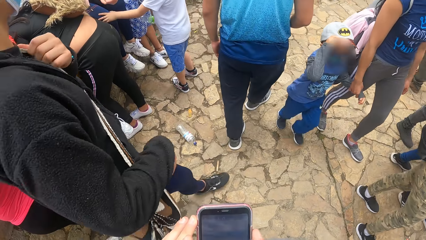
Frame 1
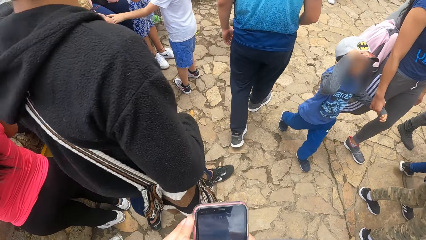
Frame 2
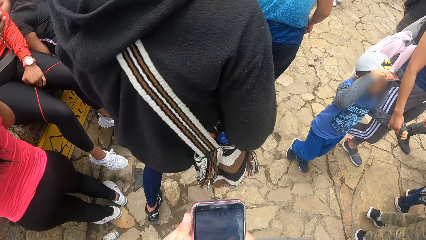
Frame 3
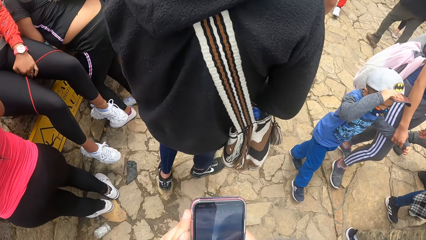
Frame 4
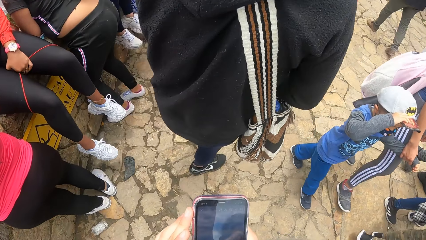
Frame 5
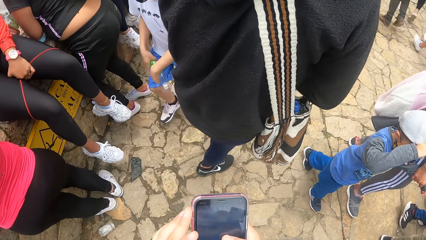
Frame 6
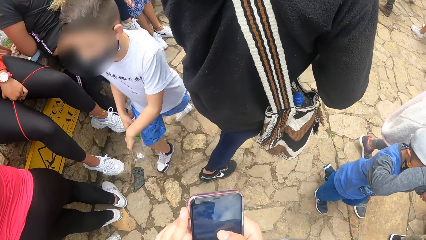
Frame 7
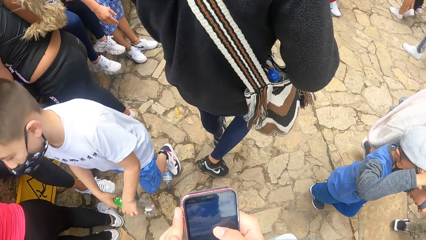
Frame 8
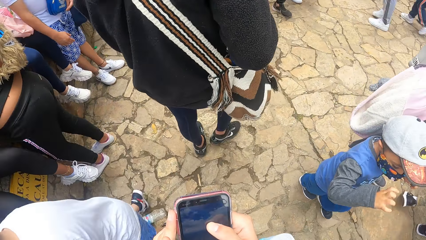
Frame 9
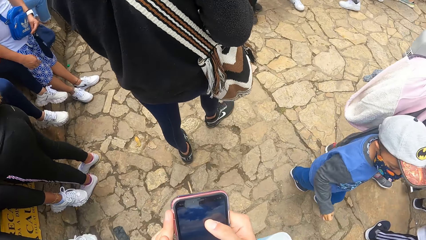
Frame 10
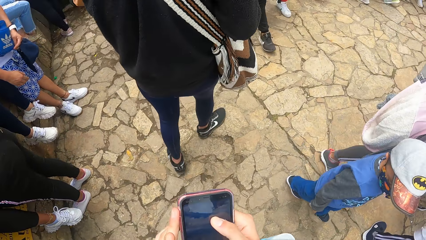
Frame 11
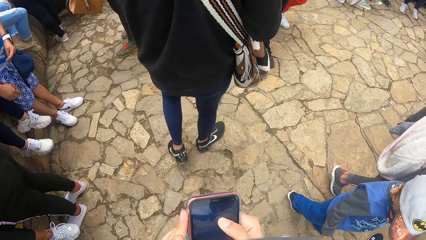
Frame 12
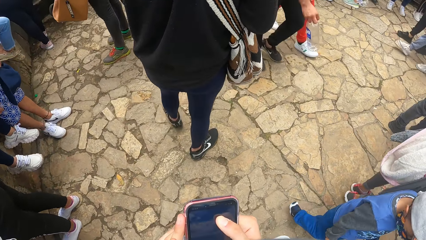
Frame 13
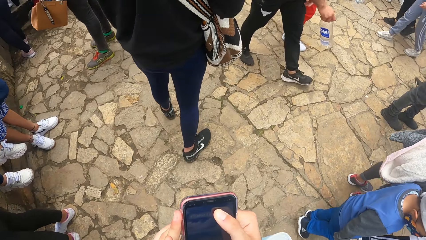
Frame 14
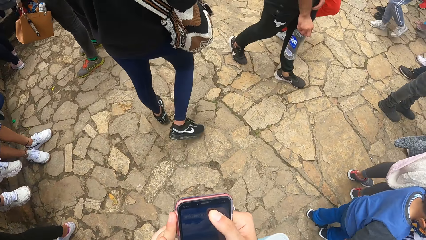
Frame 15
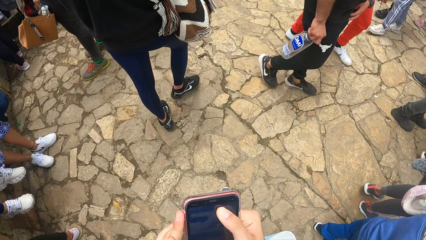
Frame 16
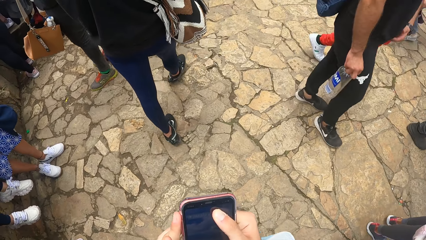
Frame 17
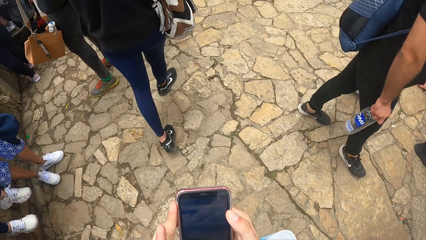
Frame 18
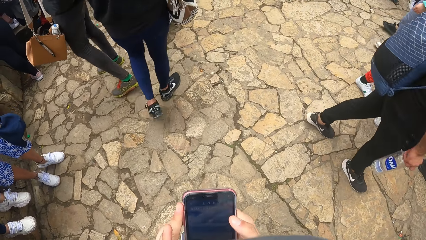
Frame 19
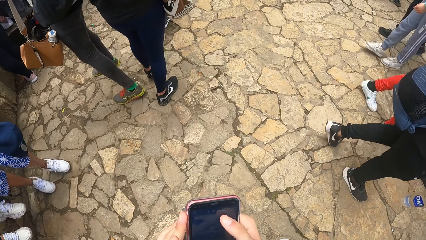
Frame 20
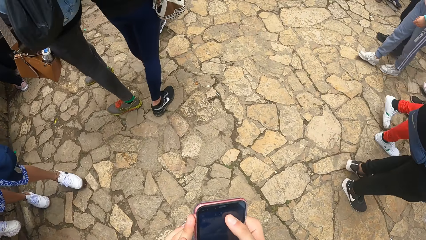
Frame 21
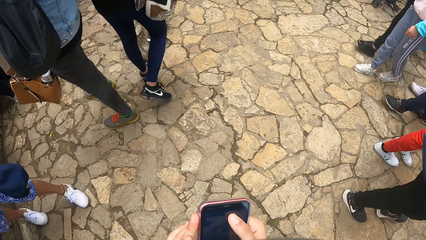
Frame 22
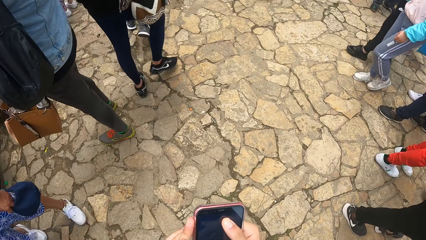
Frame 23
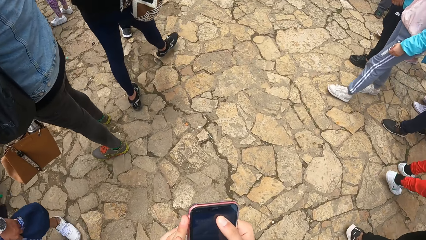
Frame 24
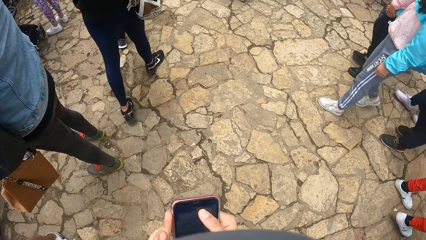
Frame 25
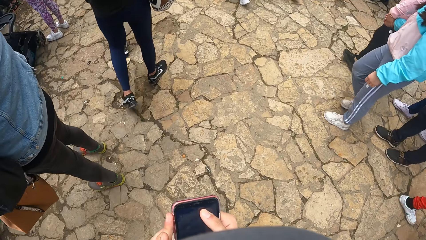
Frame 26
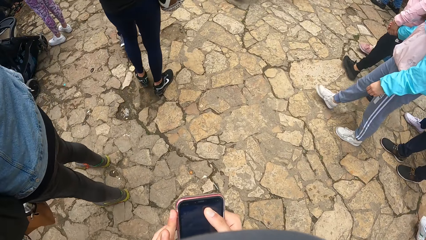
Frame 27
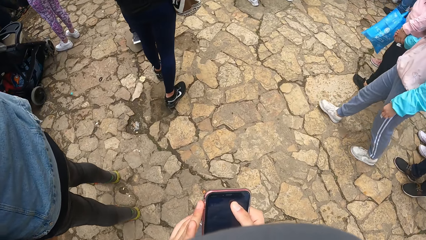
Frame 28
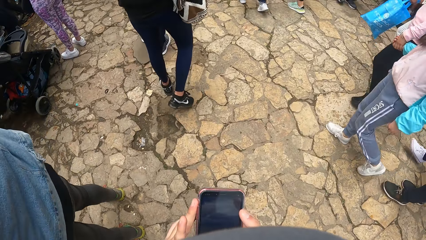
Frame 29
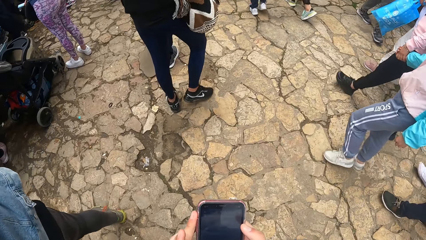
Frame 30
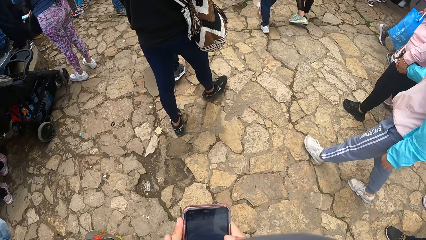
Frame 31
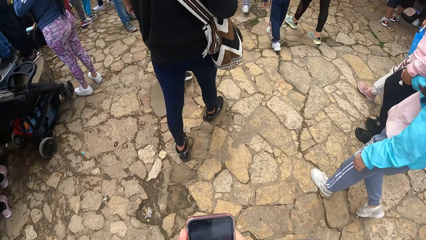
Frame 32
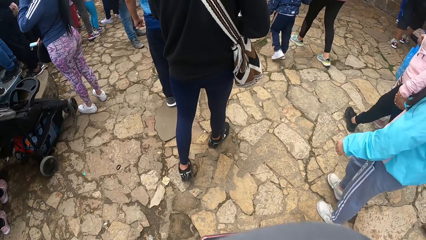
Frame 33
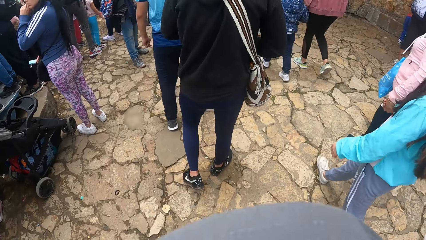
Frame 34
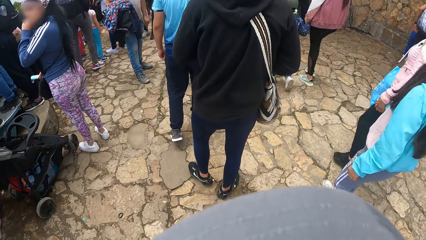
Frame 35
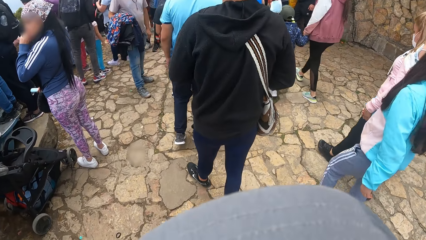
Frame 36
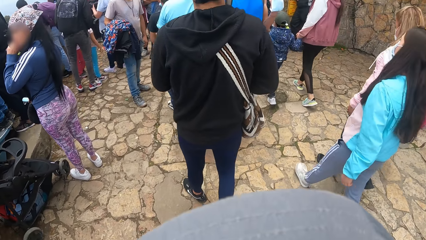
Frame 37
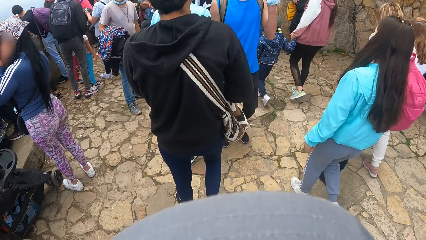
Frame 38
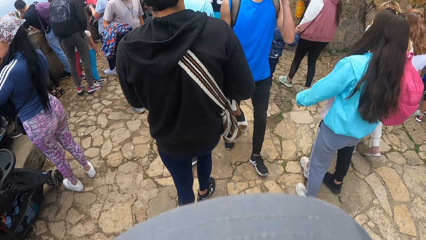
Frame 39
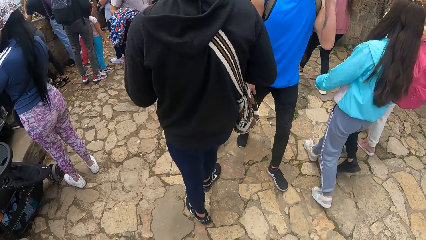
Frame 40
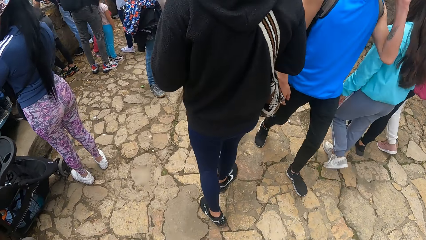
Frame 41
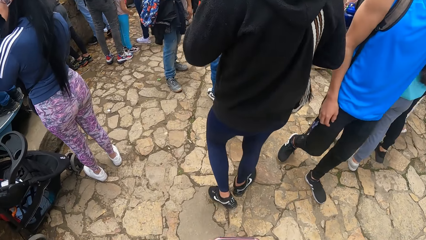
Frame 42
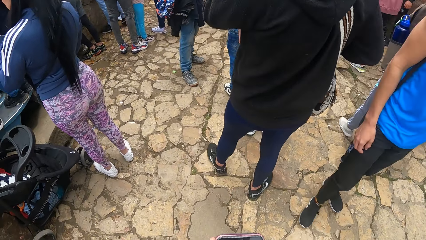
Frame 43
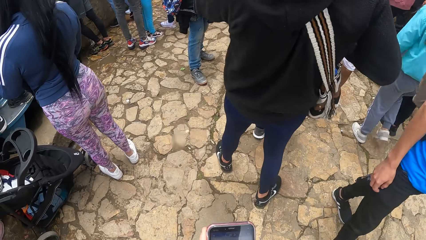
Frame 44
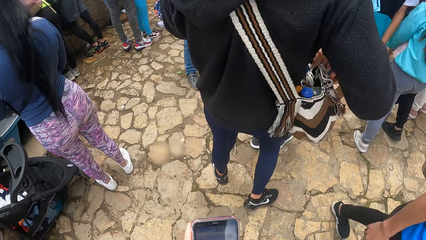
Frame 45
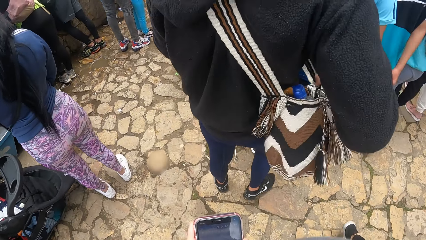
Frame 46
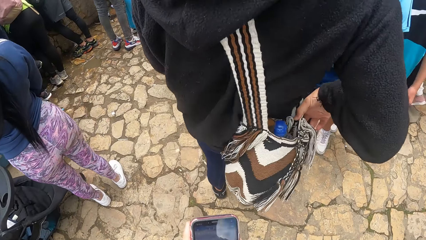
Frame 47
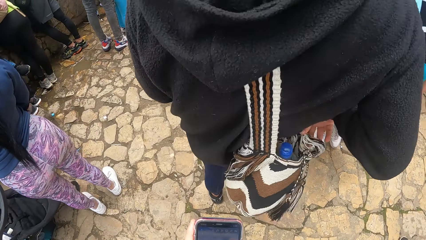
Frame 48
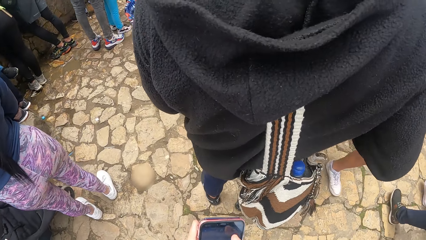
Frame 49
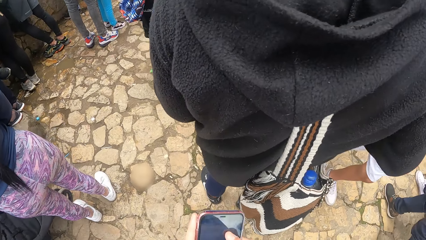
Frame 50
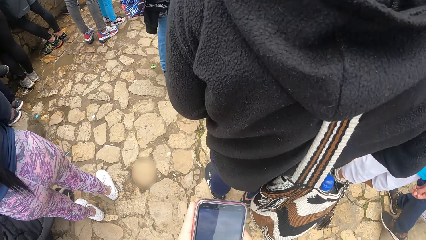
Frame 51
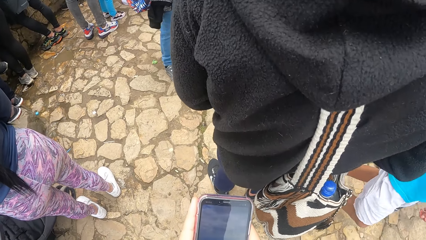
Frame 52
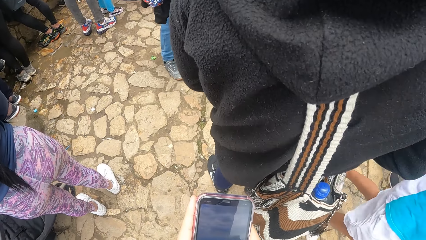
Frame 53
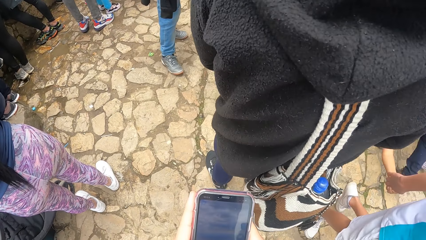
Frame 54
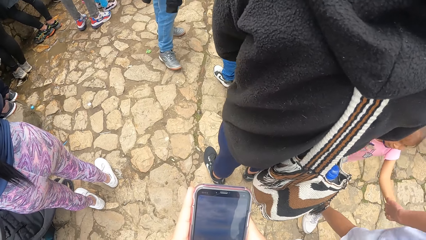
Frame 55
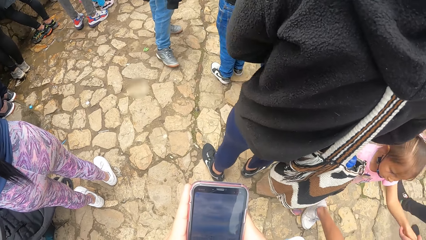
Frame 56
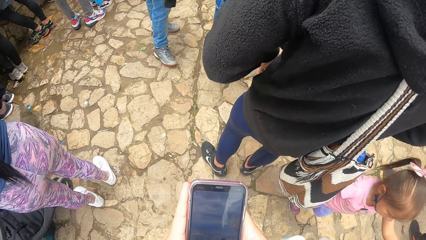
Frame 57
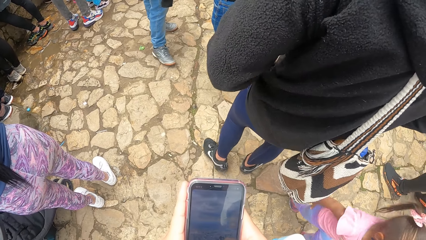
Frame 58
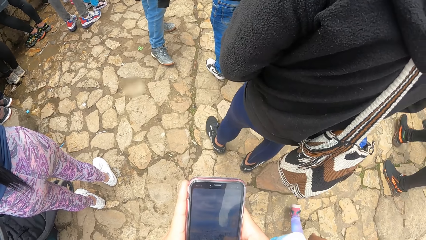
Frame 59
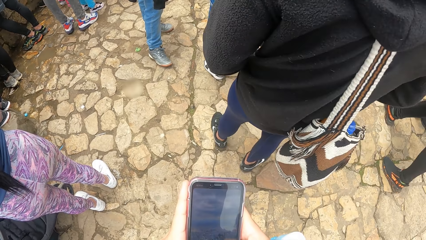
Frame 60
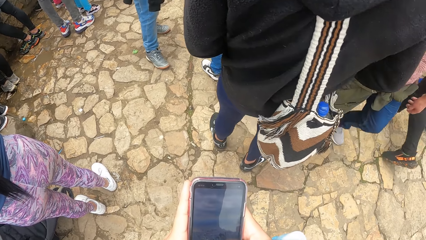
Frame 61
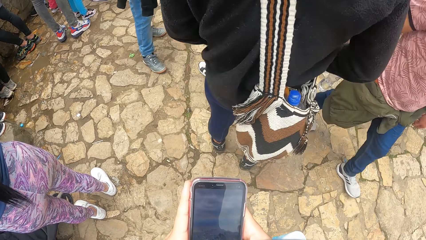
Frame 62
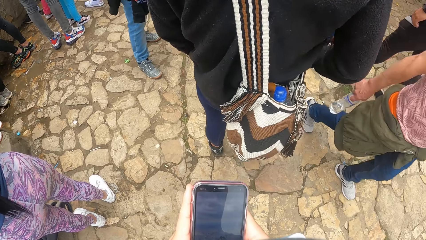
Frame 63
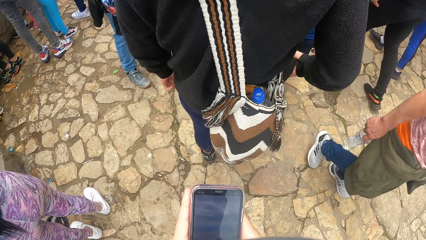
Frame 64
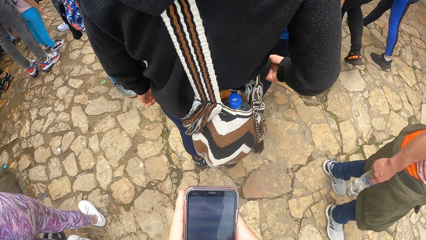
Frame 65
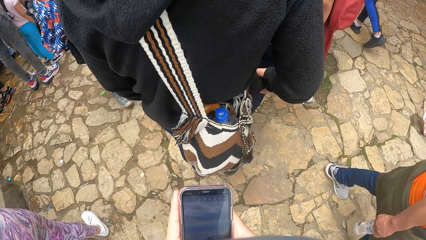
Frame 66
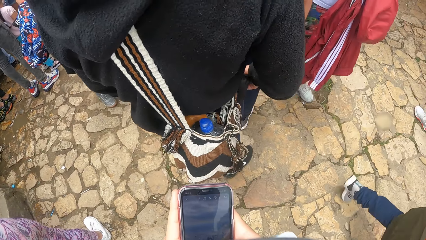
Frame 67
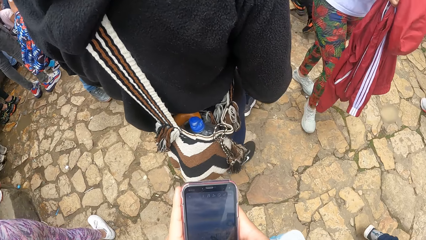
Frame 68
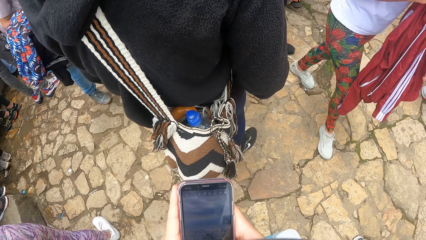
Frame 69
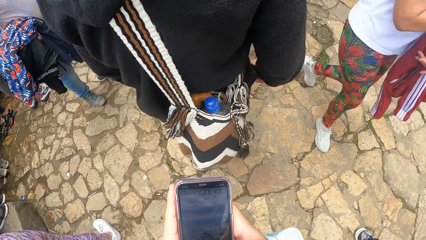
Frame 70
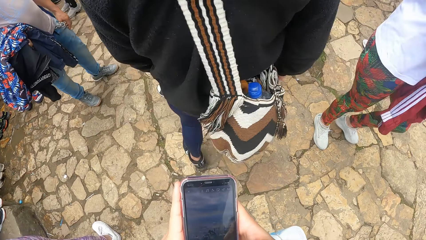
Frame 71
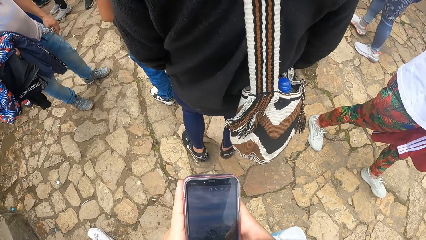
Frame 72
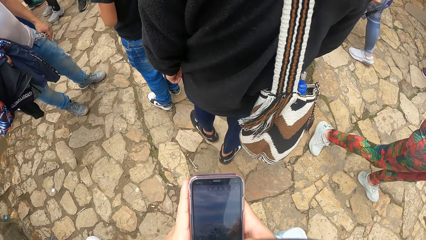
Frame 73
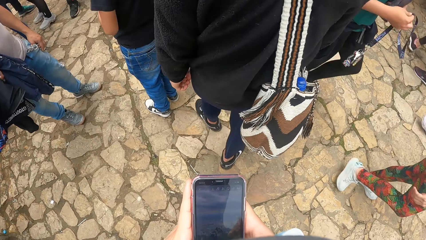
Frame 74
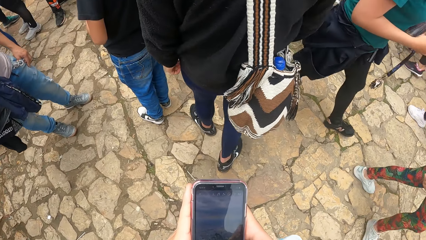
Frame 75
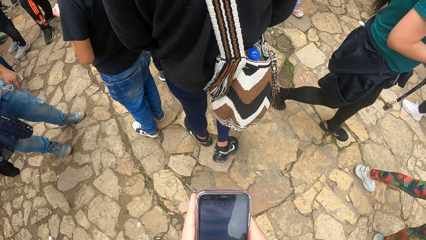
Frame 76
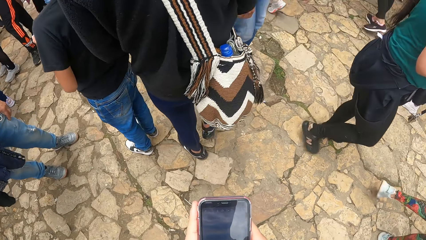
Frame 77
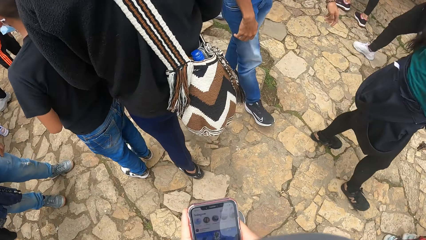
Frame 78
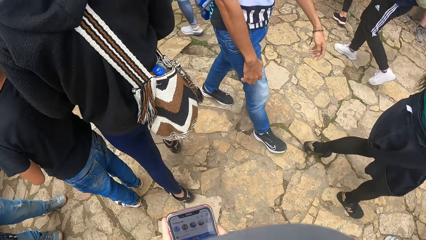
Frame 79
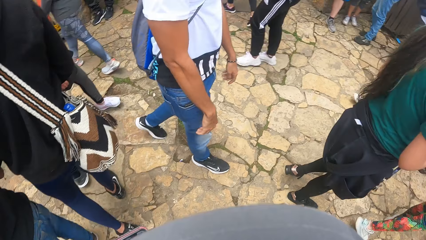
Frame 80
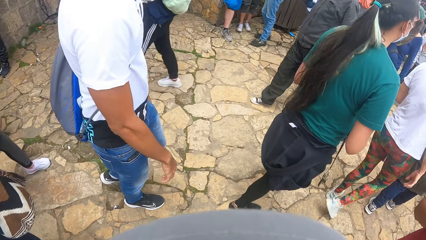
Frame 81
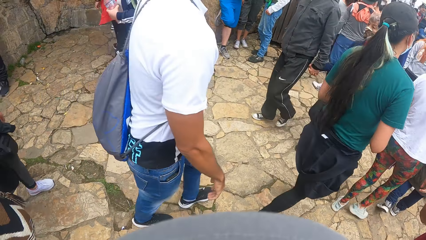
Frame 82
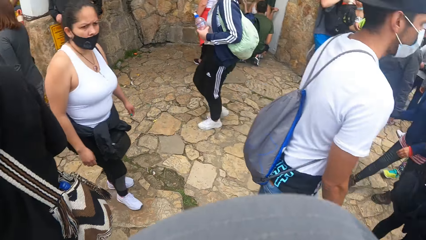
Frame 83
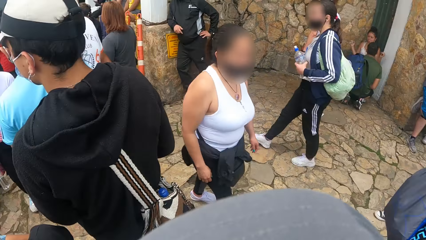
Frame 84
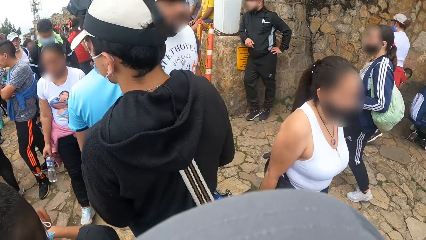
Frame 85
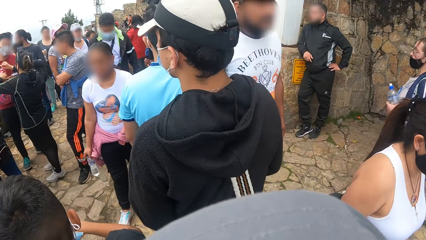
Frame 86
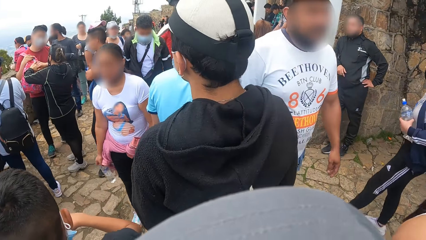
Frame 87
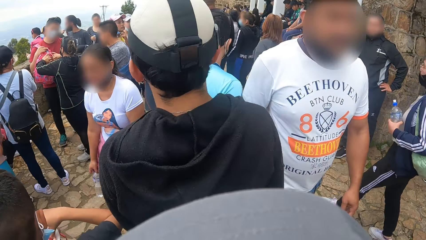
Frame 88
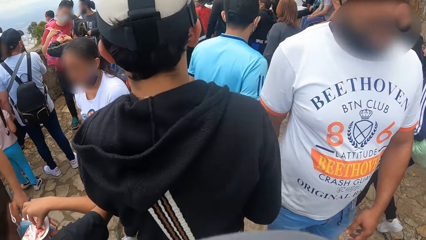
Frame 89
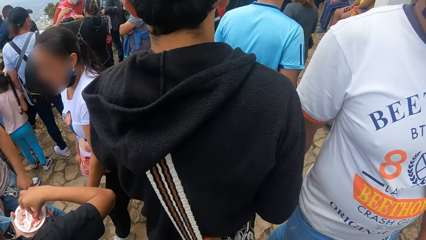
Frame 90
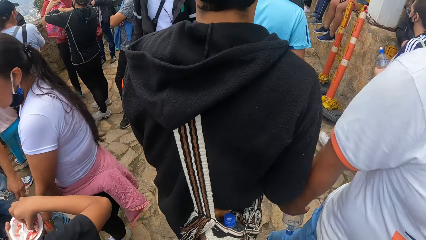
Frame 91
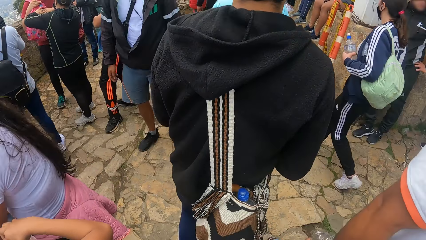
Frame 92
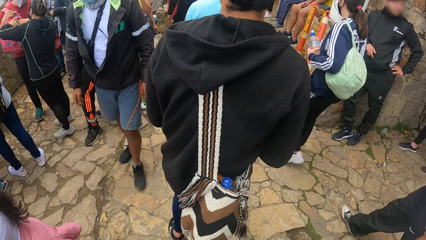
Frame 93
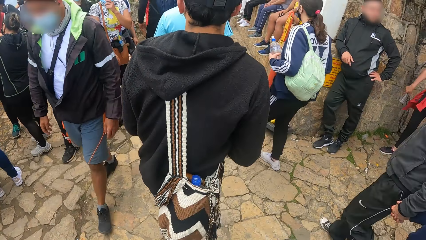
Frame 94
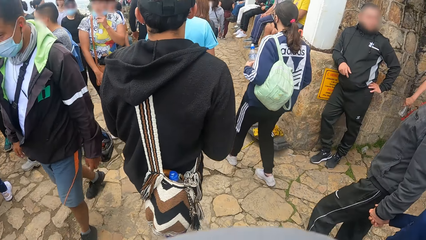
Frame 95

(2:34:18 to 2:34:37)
The camera wearer walks while touching the phone. A man moves the bag on the shoulder to the back with his right hand.
